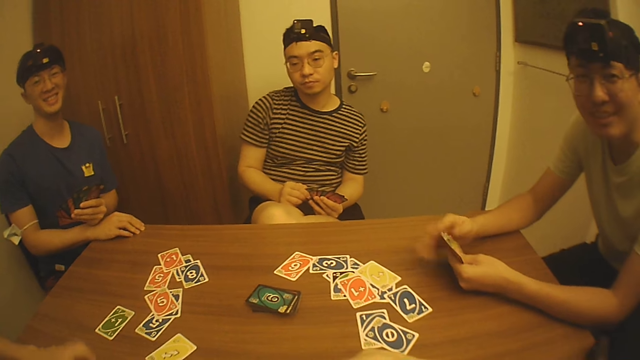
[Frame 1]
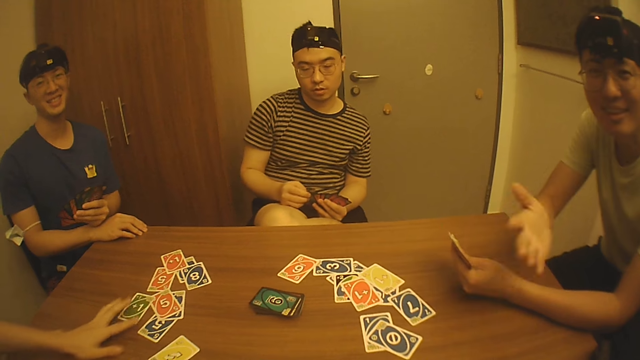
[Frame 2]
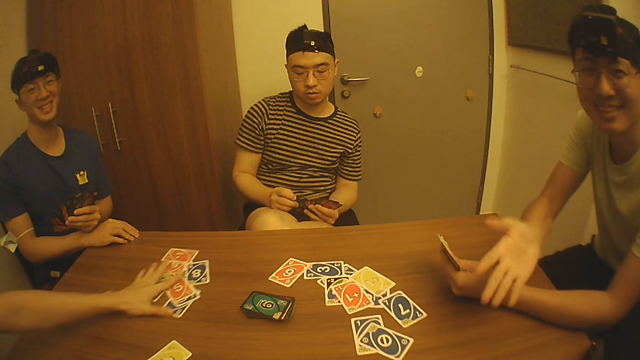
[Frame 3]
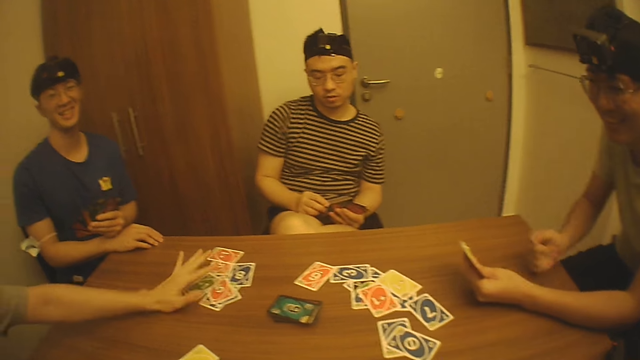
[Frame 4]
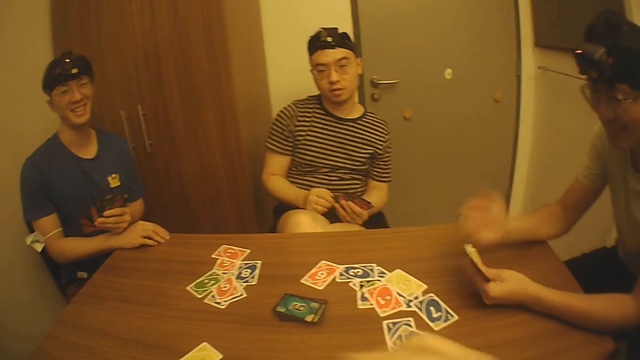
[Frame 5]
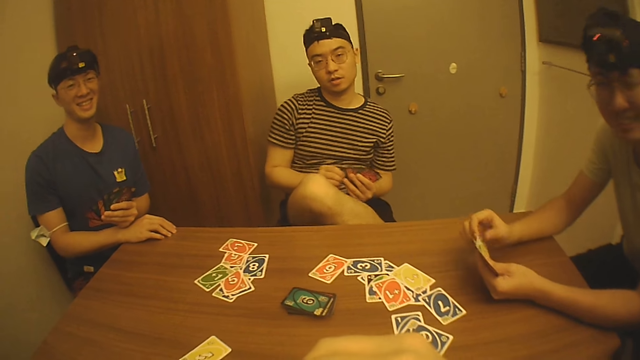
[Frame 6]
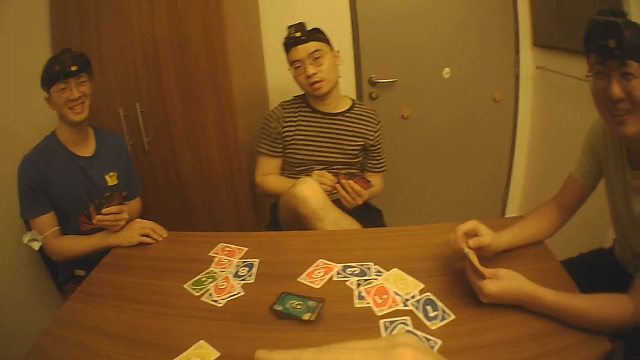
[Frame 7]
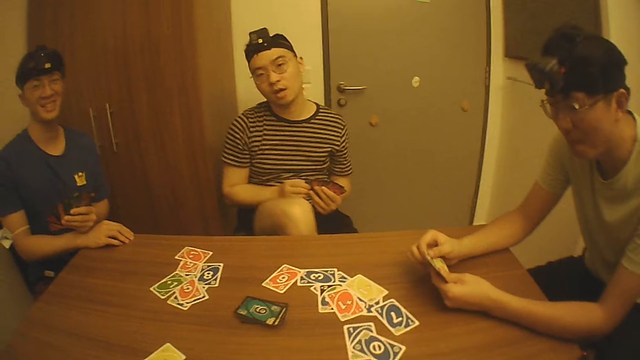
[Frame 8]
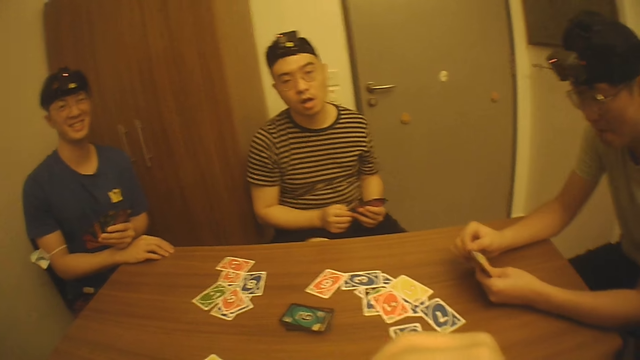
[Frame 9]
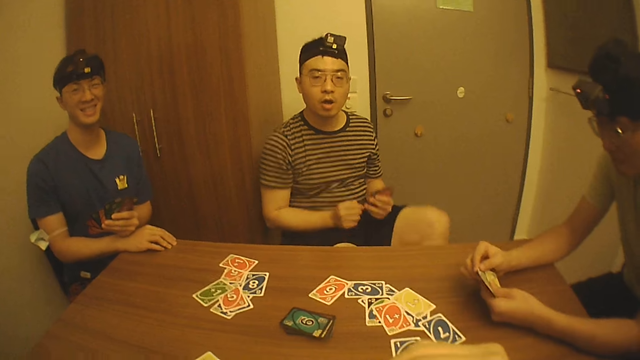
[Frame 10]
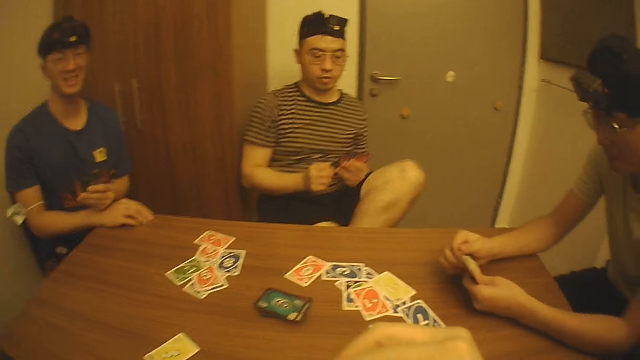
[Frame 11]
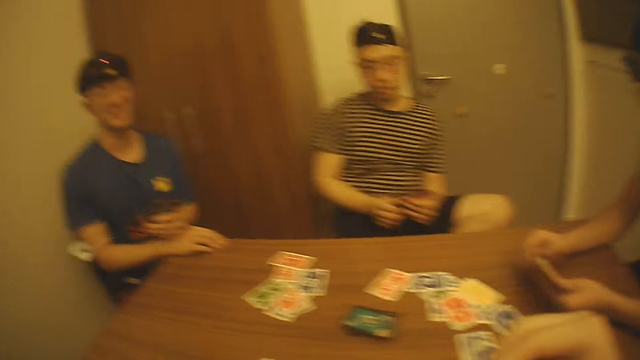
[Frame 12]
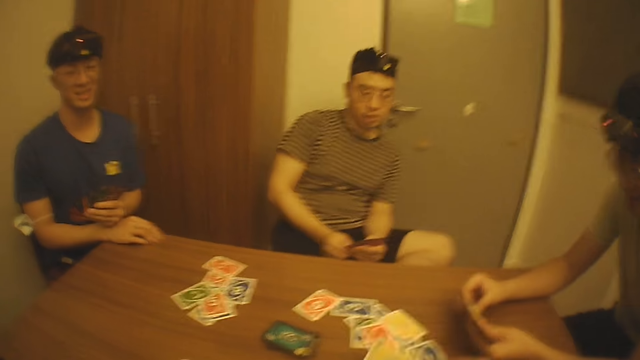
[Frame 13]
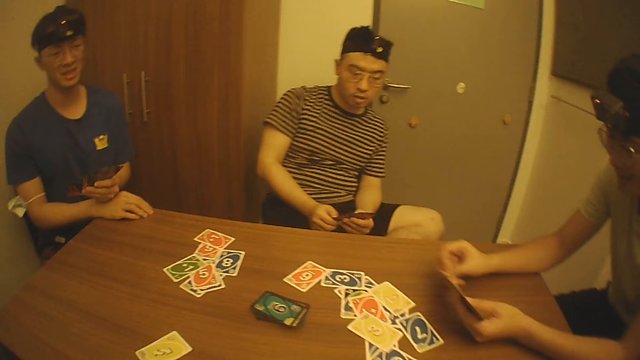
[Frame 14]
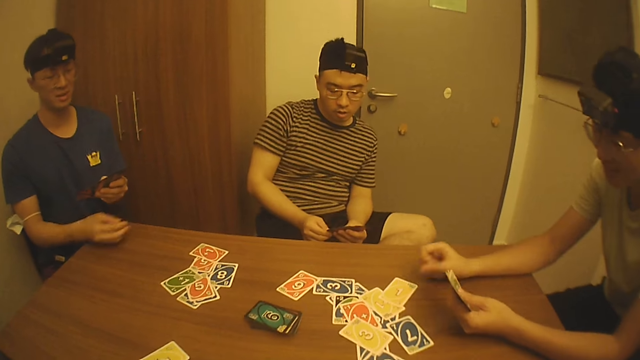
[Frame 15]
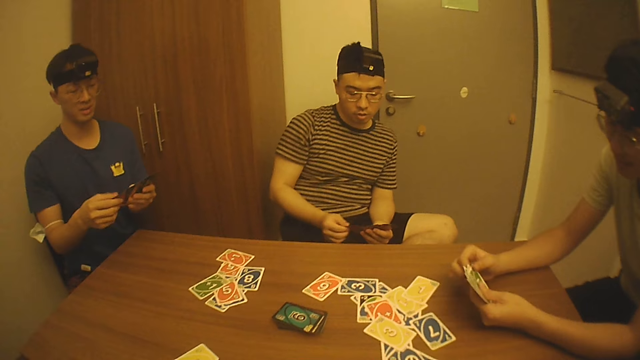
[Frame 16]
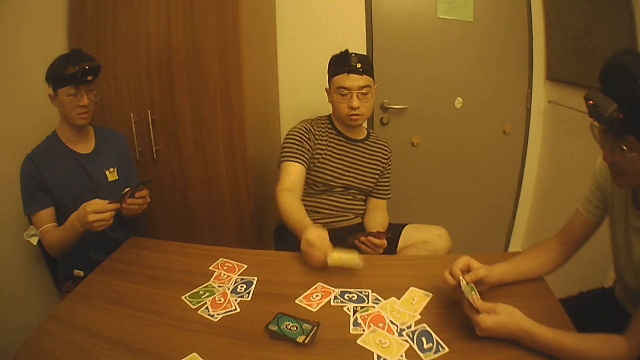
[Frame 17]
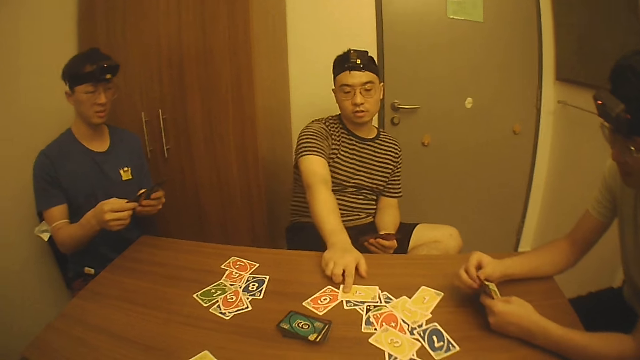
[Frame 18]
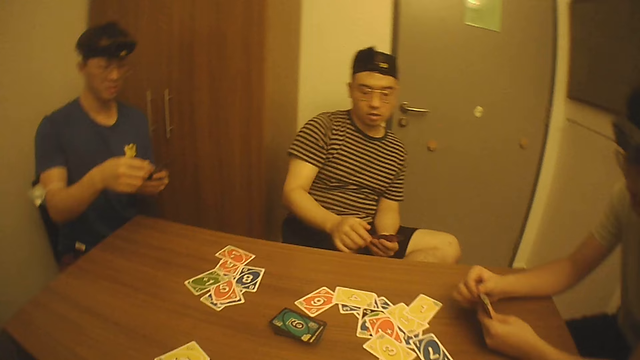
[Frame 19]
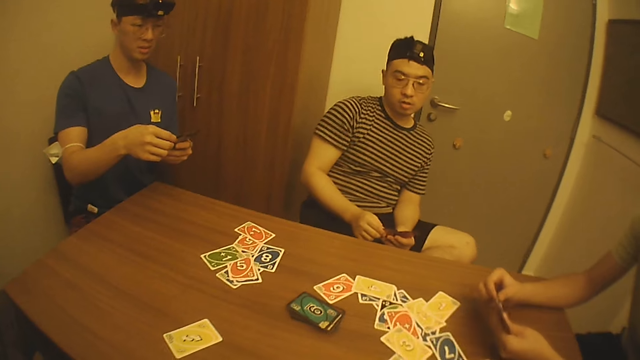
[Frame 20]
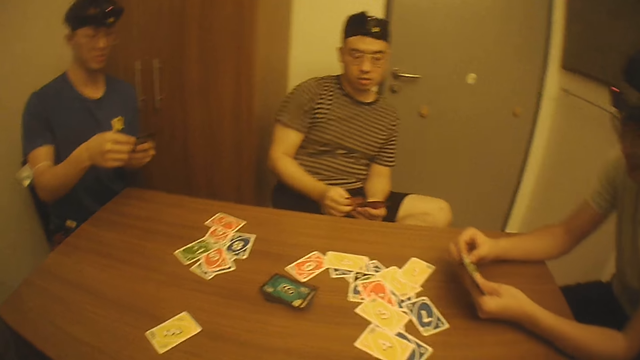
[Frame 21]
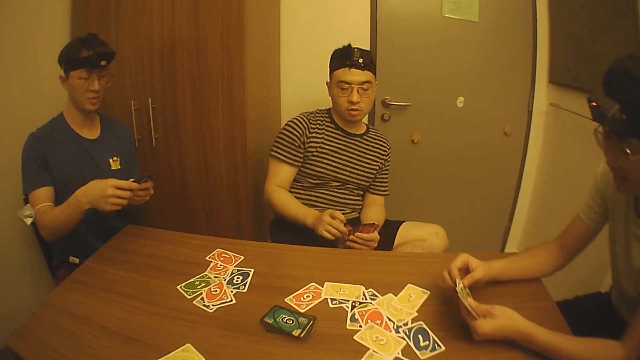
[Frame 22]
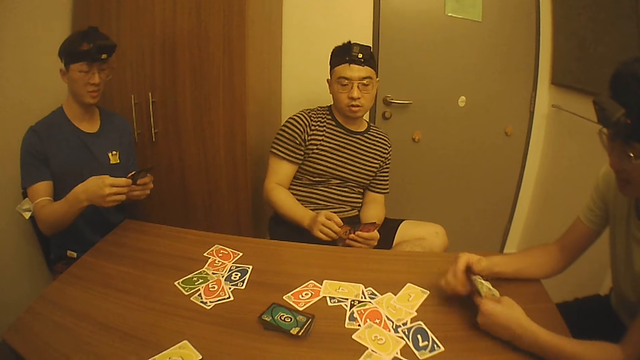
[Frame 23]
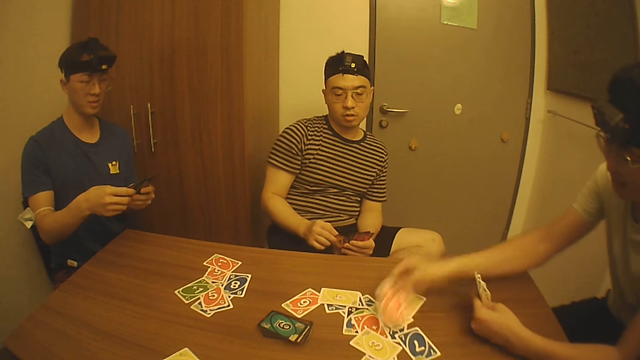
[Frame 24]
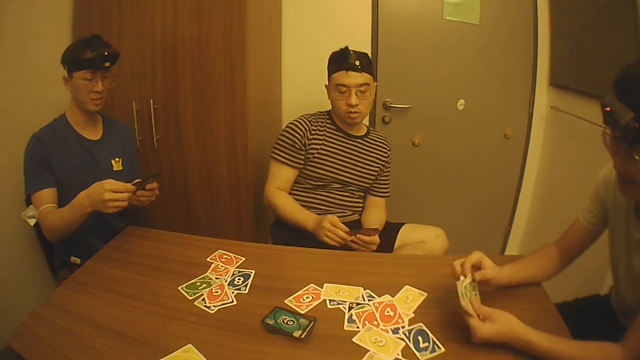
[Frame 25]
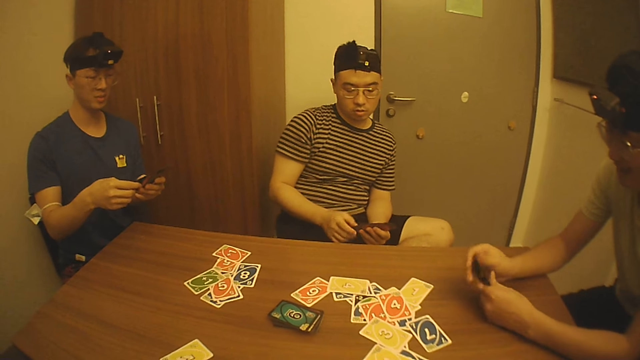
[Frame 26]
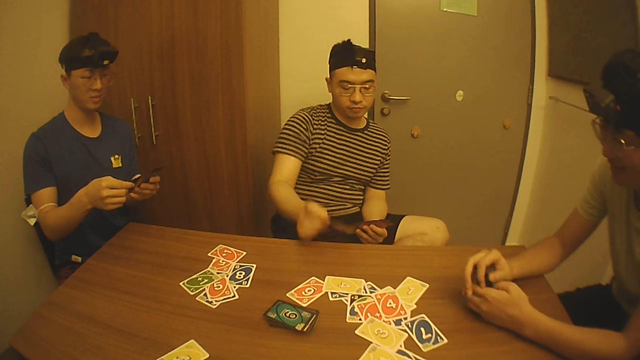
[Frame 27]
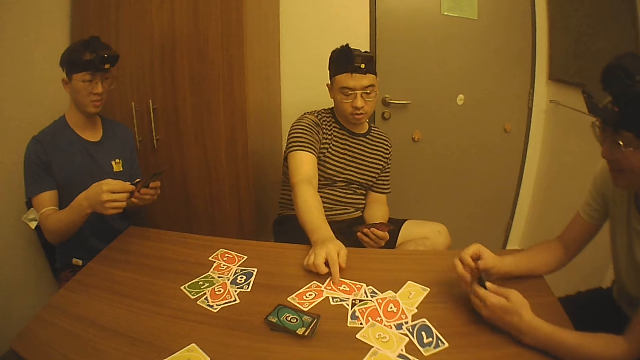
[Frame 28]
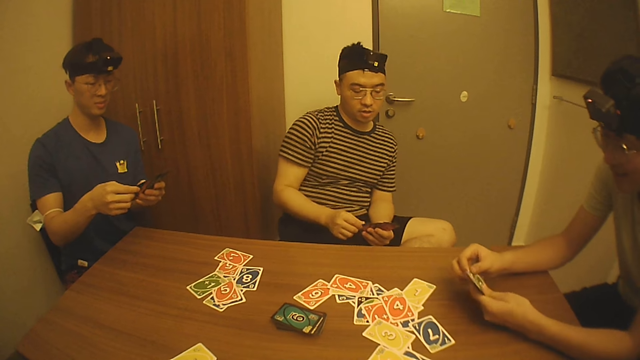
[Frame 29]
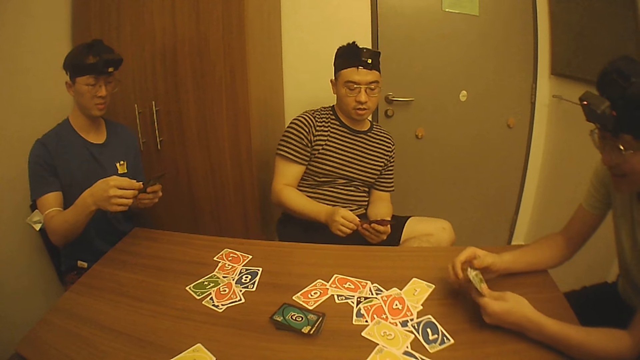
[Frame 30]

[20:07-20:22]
The camera wearer chats with friends. A man converses with the camera wearer. Another man pushes the playing card on the table. The first man converses with the camera wearer. A third man folds the left leg. The camera wearer pulls a playing card and drops a playing card. The first man places the playing card on the table. The third man places the playing card on the table. A fourth man looks at the playing cards. The camera wearer places the playing card on the table and looks around. The first man drops the playing card on the table and shuffles the playing cards. The third man places the playing card on the table. The first man shuffles the playing cards.

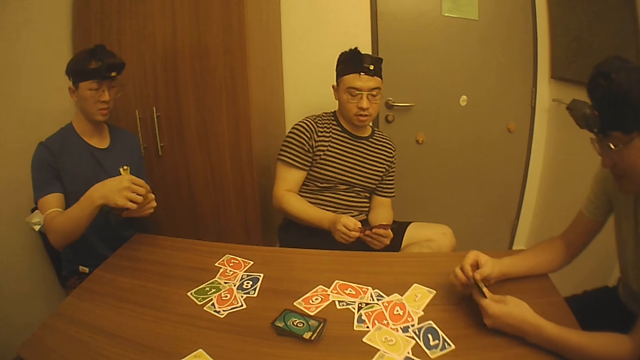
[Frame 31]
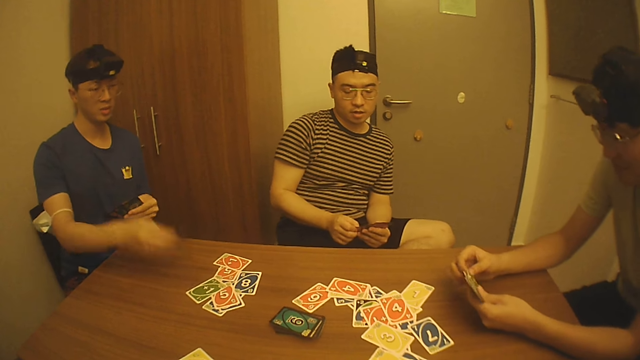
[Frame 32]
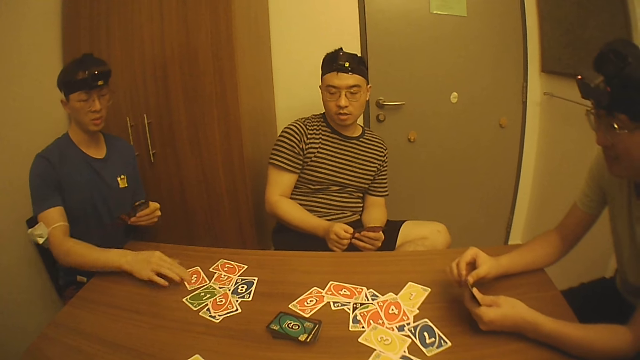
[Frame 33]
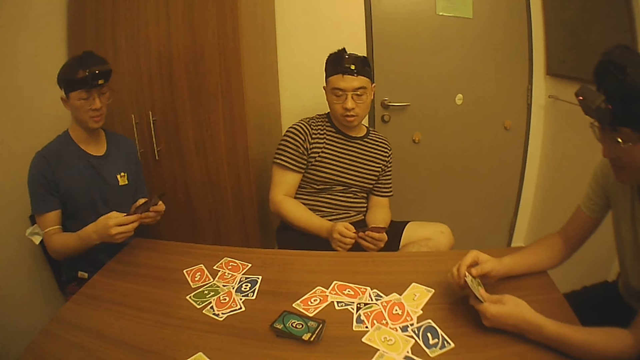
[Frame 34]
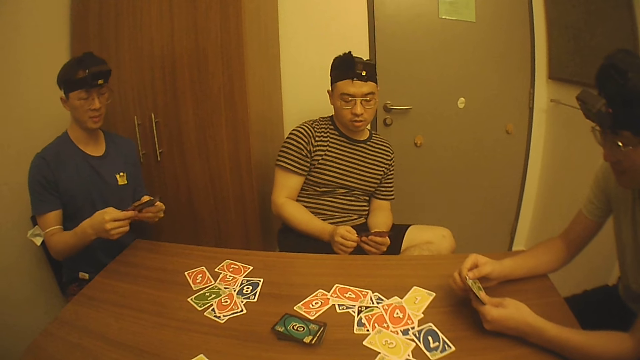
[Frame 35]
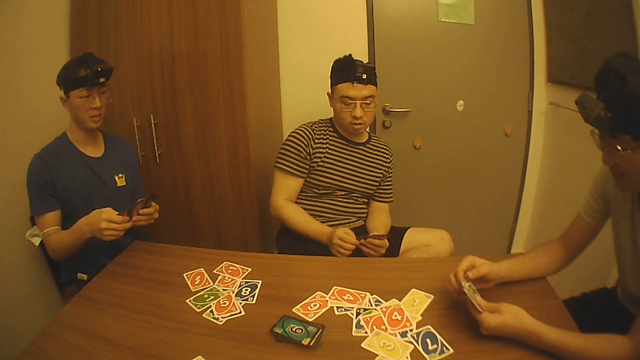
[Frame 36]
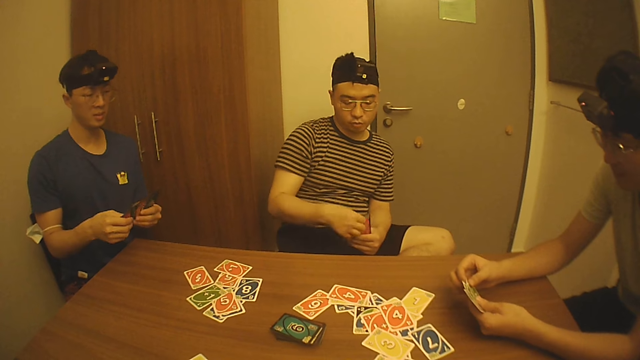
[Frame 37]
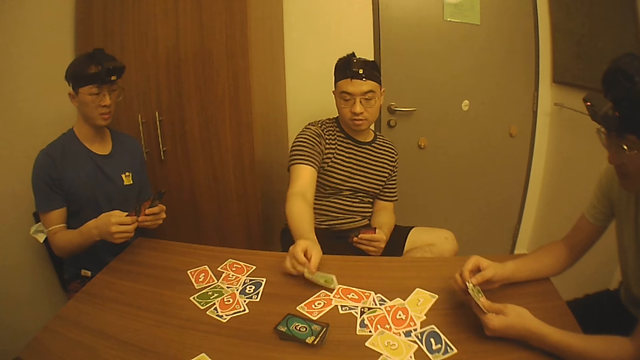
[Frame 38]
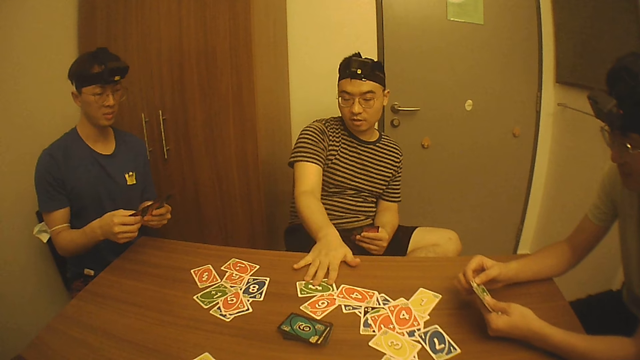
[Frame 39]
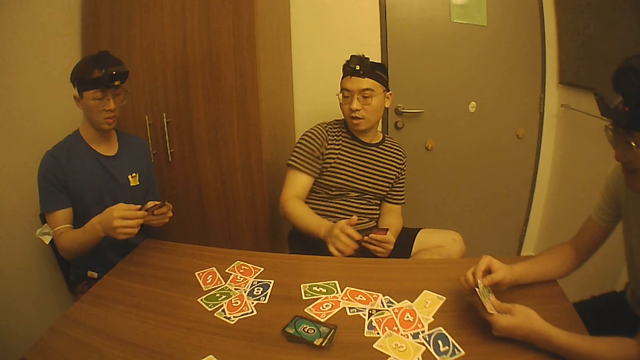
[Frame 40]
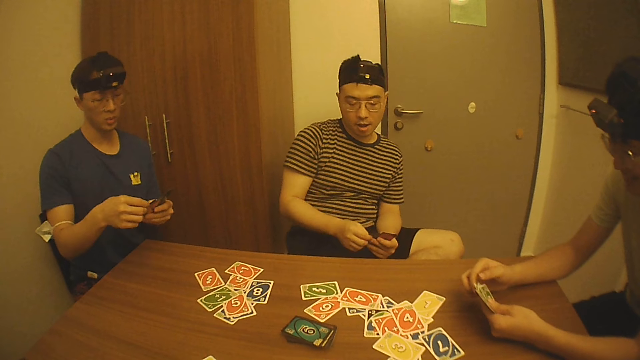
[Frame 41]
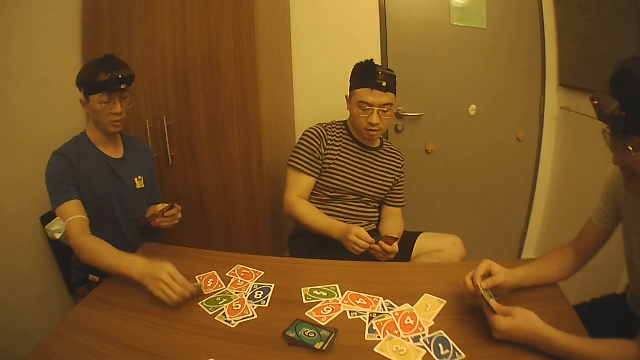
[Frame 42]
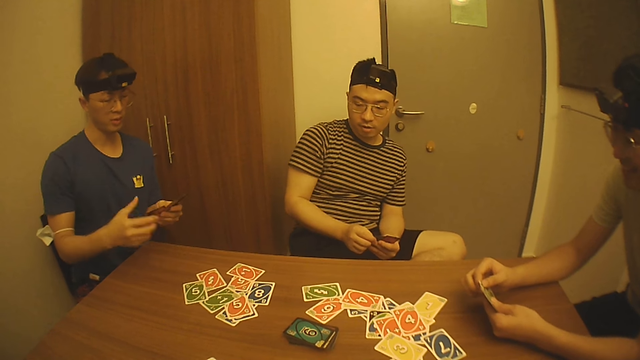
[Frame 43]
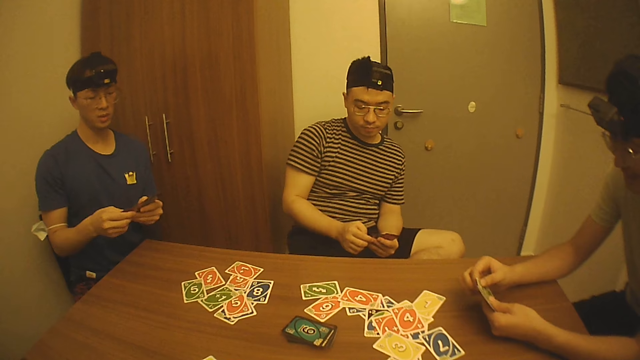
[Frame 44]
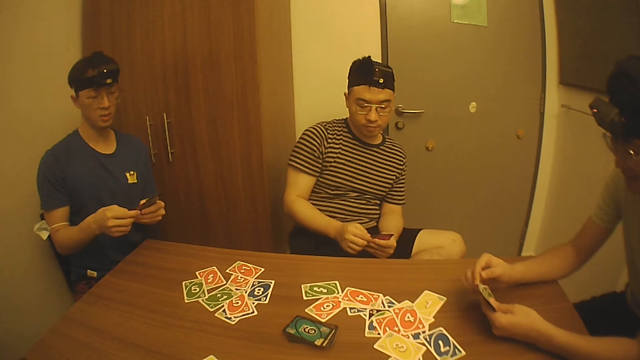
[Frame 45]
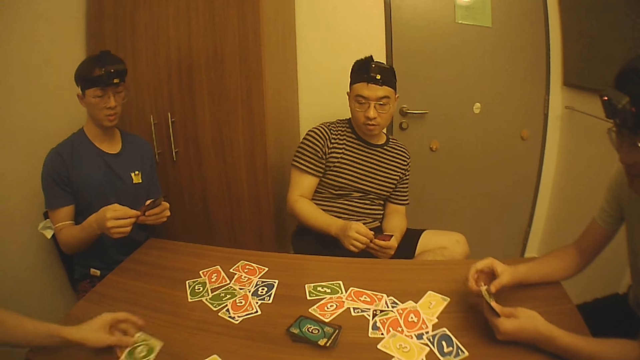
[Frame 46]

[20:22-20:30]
A man places the playing card on the table and shuffles the playing cards. Another man places the playing card on the table. A third man looks at the playing card. The first man places the playing card on the table. The second man looks at the playing cards. The camera wearer looks around.
